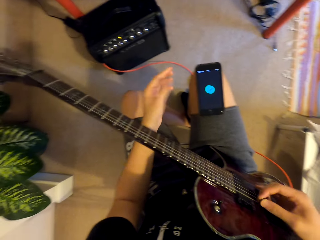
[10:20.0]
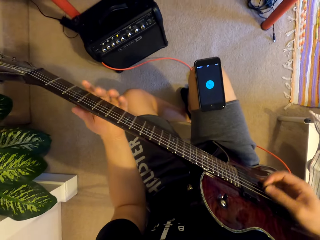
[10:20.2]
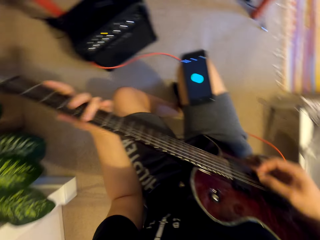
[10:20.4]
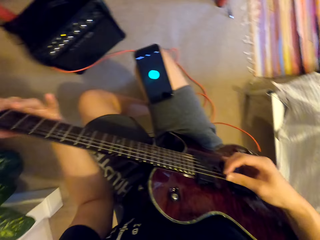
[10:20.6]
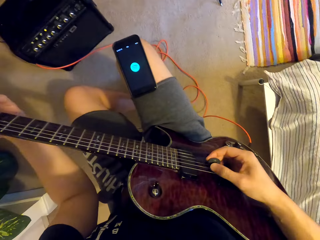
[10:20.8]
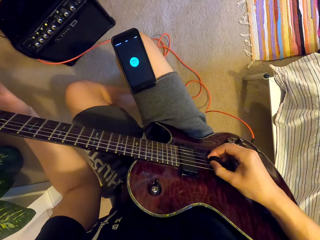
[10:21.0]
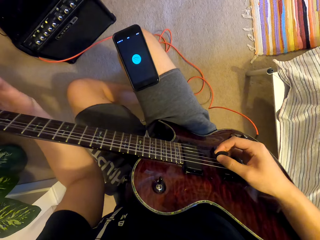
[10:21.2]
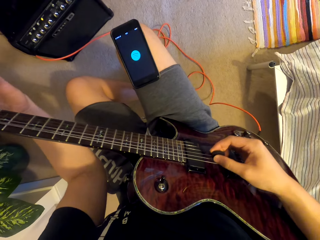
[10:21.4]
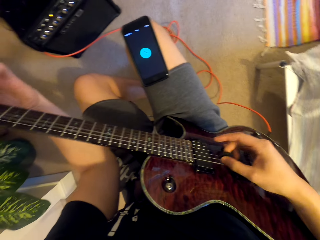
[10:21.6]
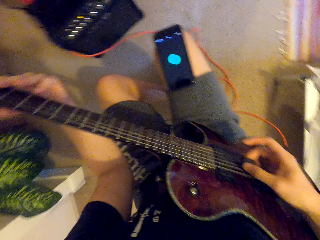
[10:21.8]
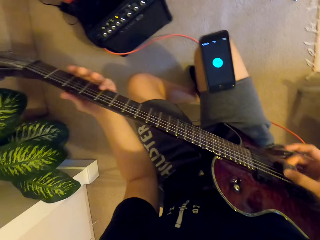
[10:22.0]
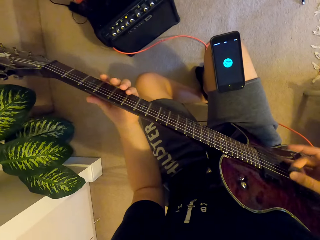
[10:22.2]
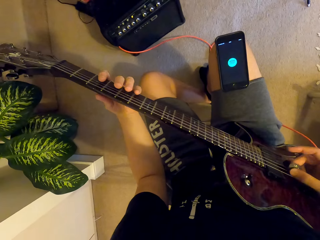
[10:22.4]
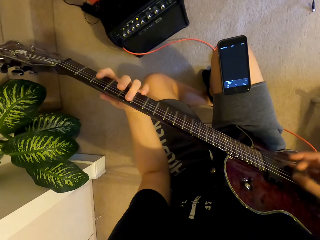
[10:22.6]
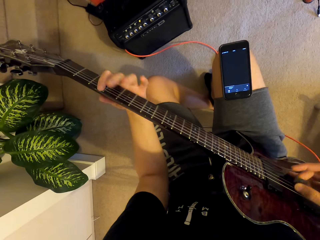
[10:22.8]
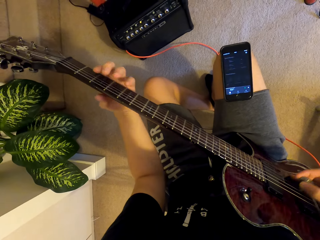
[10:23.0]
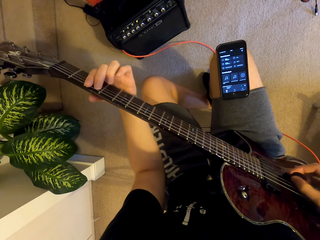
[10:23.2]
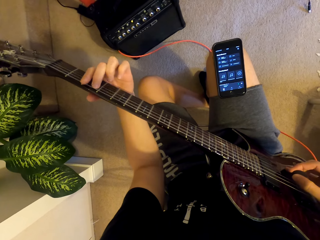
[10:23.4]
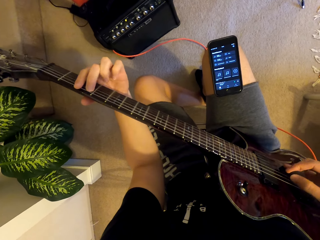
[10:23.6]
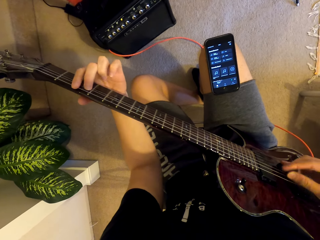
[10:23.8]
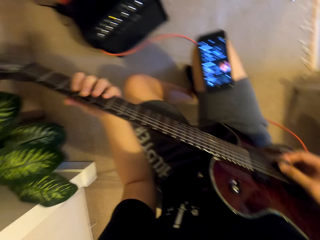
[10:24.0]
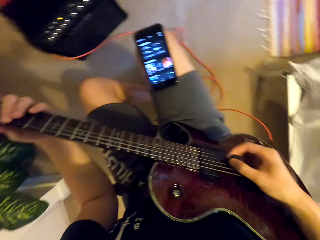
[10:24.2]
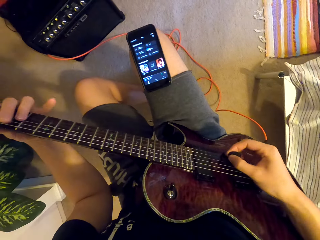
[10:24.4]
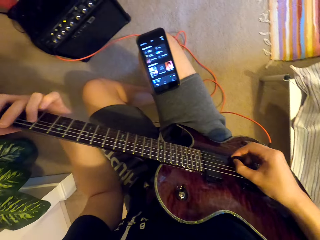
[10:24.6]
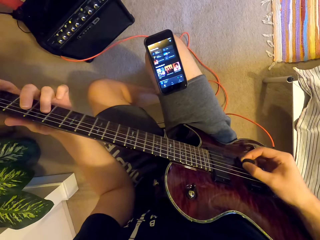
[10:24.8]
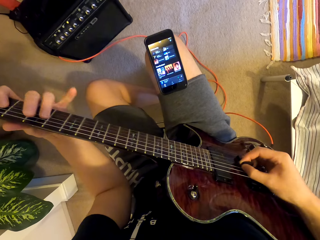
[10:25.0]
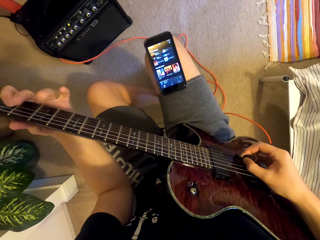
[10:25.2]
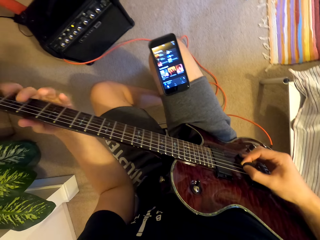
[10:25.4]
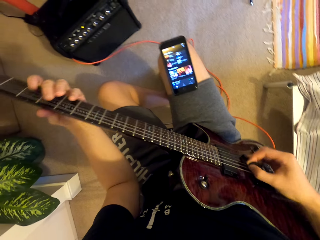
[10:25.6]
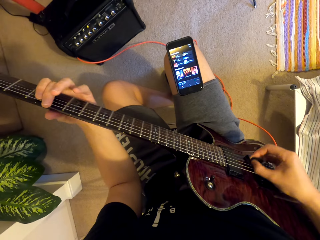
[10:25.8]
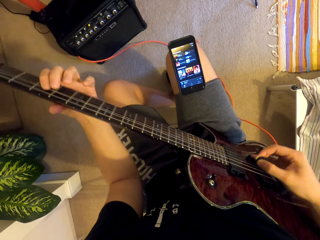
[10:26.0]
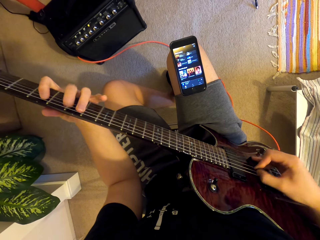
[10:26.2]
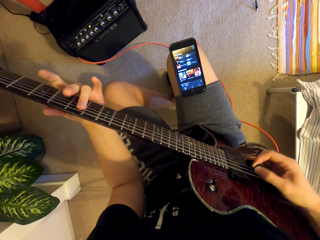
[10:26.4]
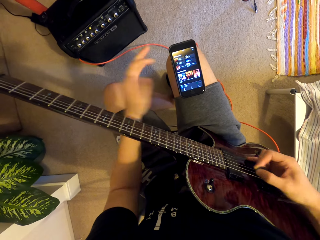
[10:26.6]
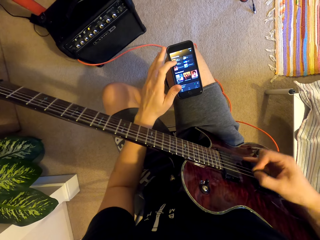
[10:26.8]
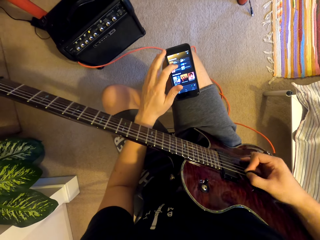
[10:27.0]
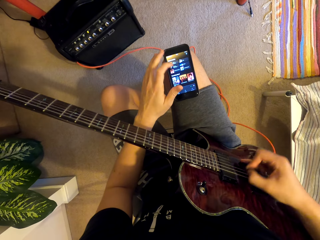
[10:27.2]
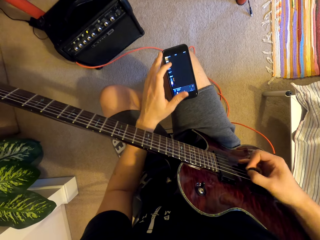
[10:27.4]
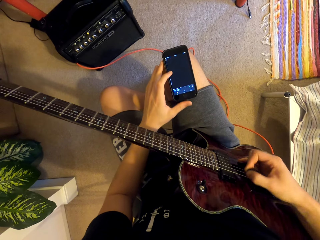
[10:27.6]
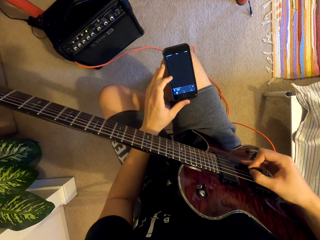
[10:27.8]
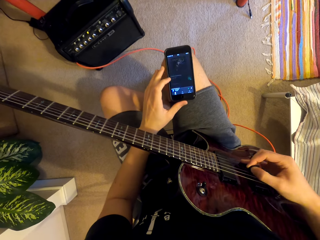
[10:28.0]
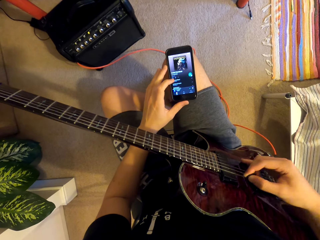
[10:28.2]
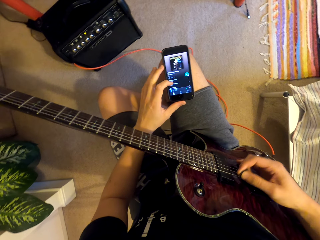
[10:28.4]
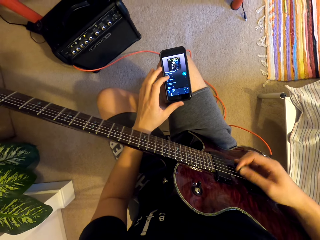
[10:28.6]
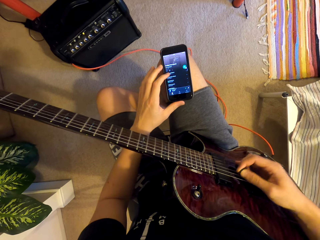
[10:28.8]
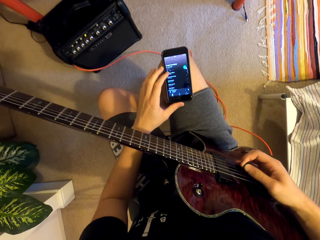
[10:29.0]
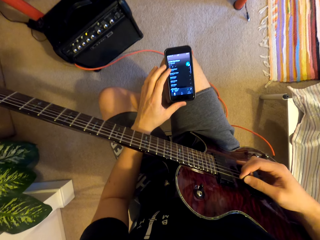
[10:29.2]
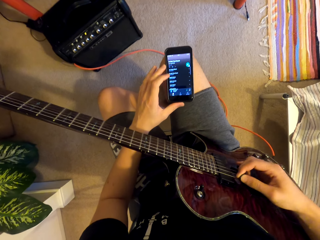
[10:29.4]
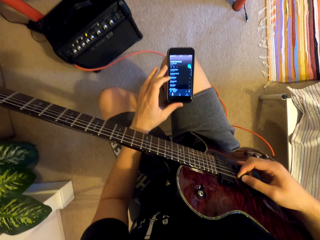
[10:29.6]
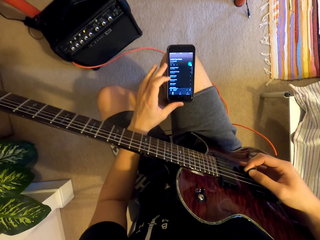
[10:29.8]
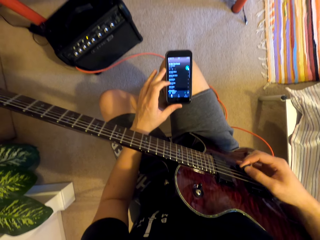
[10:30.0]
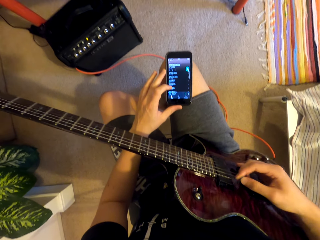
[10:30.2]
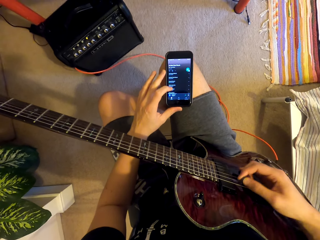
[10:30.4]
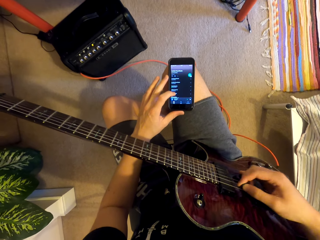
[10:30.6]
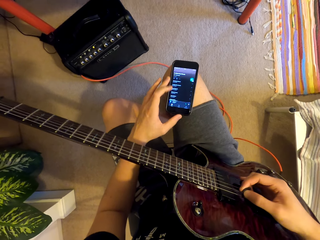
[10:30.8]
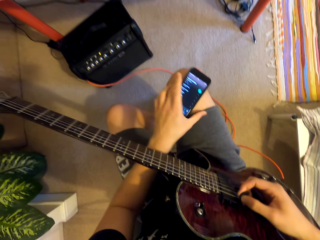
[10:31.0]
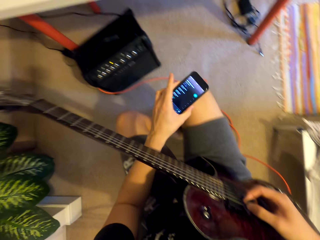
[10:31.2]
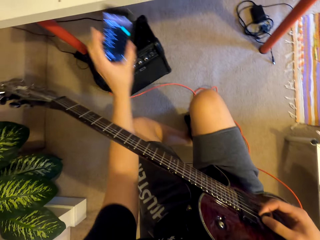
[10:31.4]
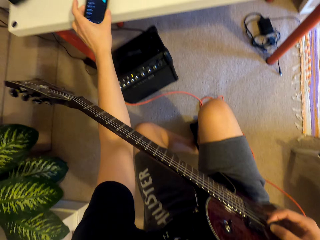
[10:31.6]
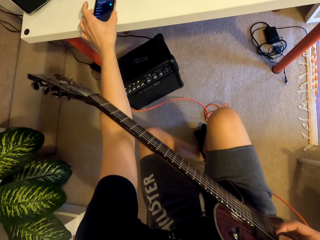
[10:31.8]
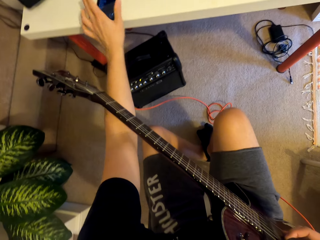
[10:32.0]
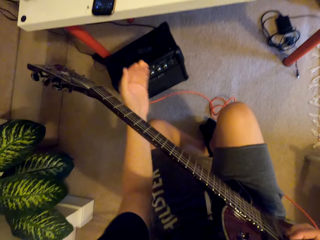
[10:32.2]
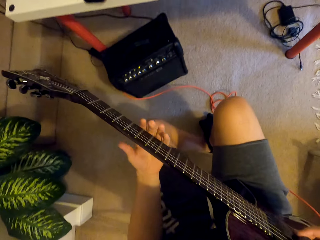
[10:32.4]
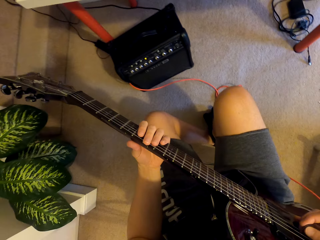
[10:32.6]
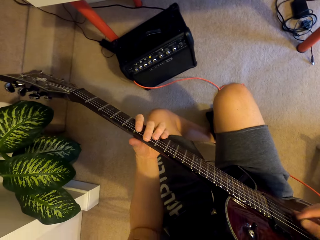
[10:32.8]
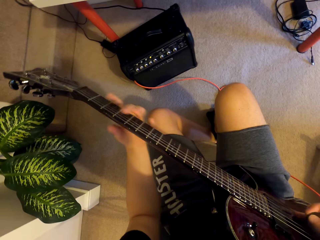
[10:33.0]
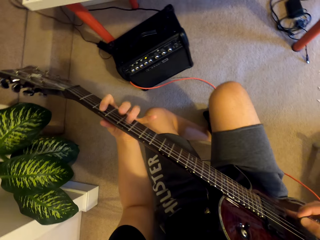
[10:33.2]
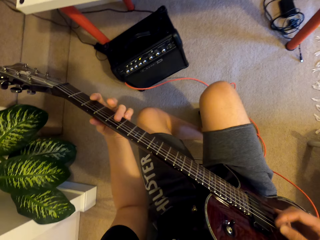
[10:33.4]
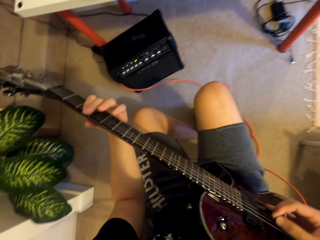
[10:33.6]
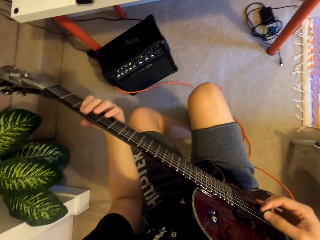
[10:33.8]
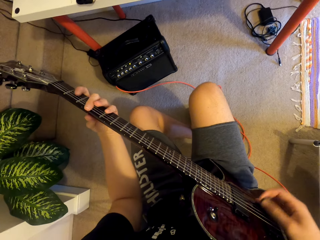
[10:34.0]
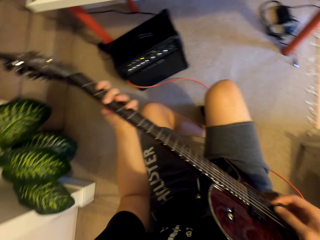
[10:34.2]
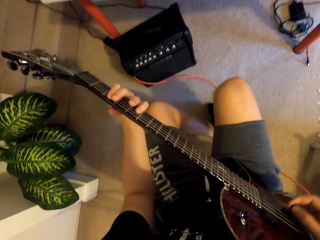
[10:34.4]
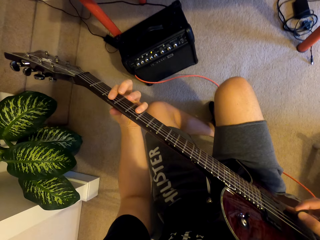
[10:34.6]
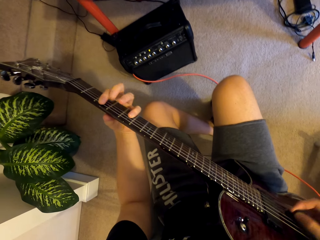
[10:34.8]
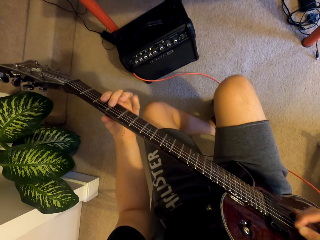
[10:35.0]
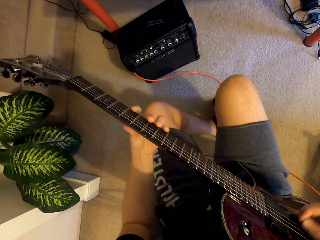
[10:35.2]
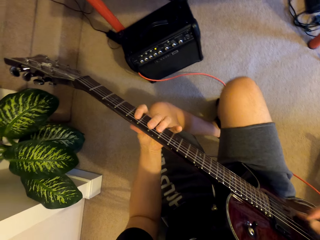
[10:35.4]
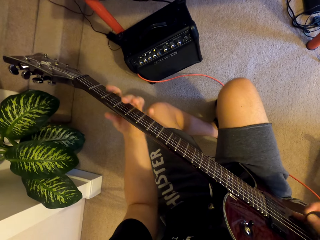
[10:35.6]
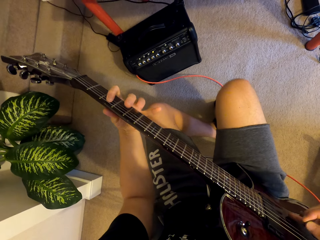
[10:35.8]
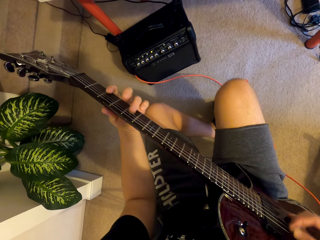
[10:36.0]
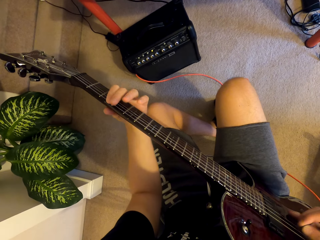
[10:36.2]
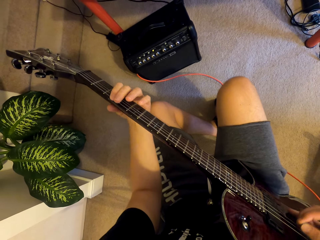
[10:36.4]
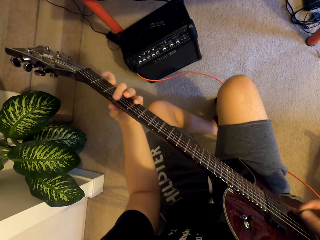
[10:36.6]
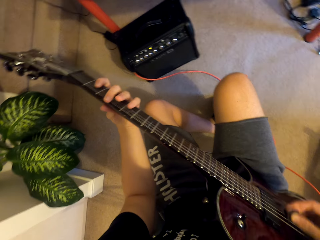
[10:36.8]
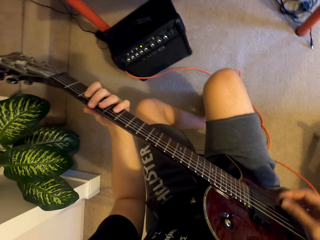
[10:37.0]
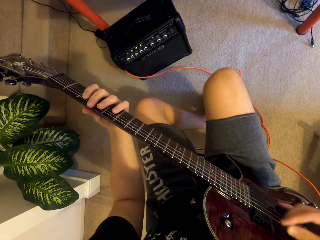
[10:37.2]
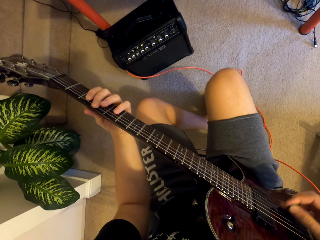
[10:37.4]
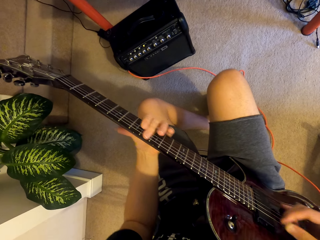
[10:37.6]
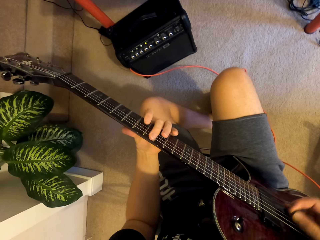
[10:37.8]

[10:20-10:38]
The camera wearer puts the phone on his right thigh. He plays the guitar. He scrolls the phone with his left hand. He puts the phone on the table. He plays the guitar.
